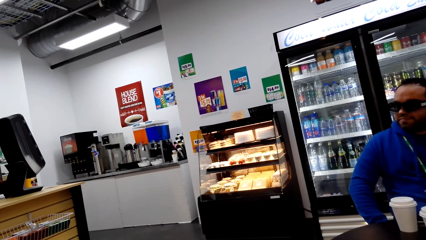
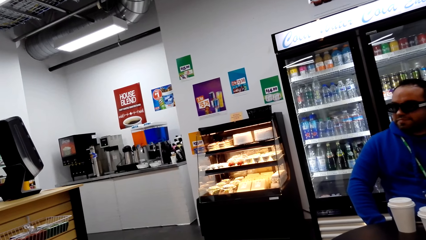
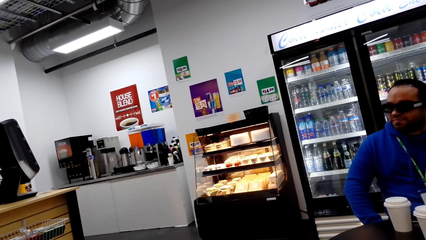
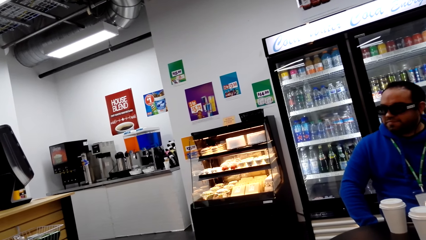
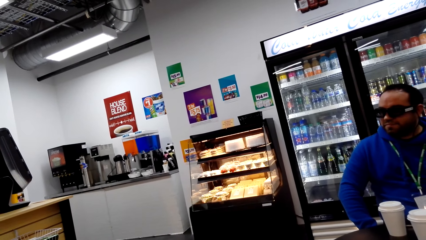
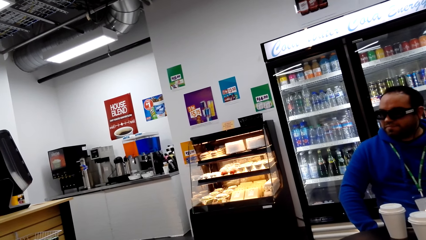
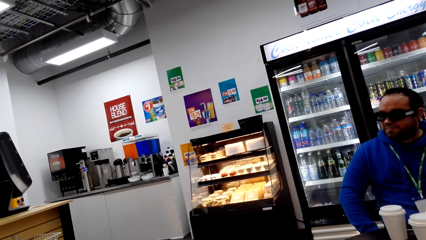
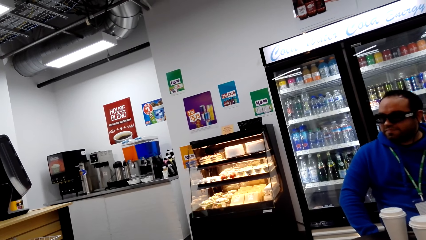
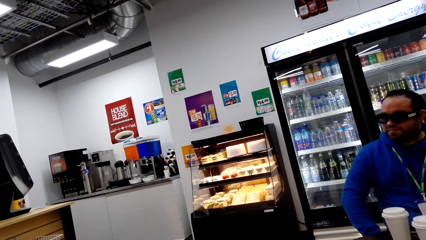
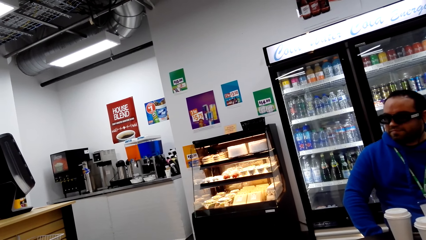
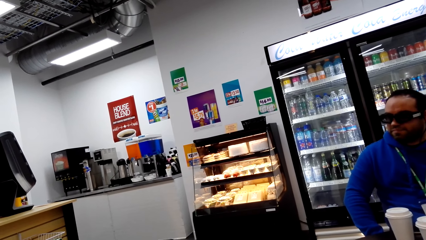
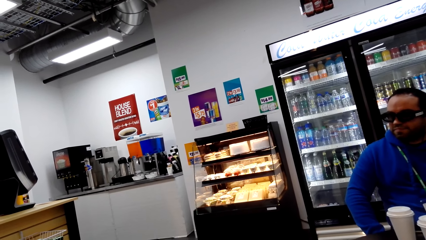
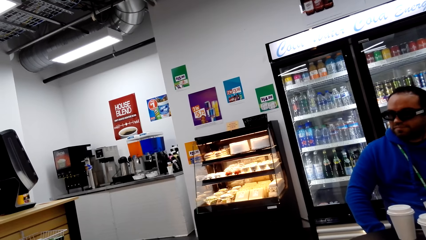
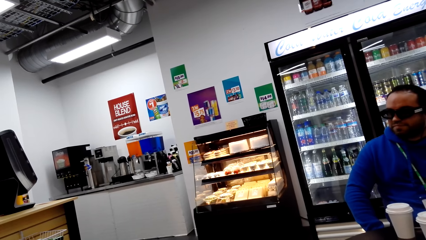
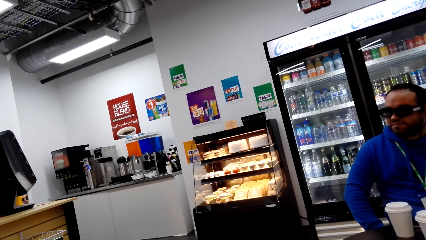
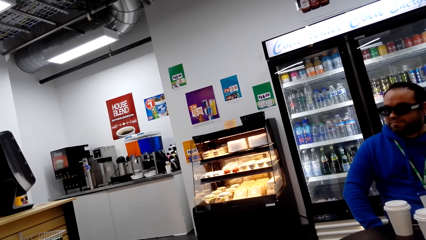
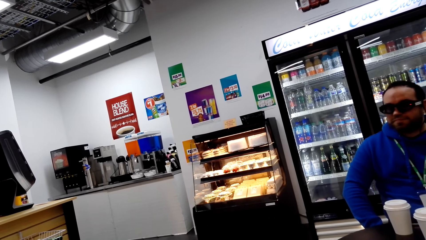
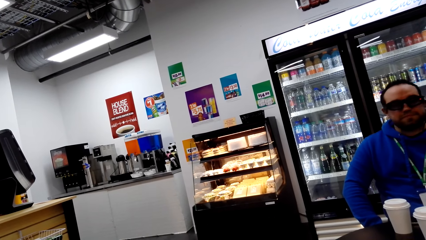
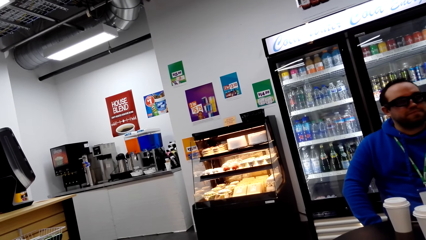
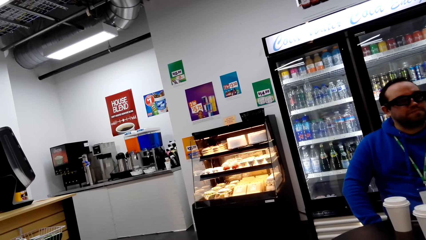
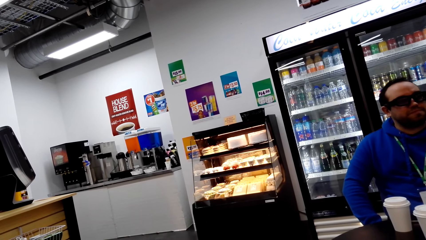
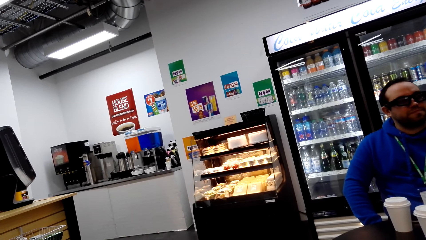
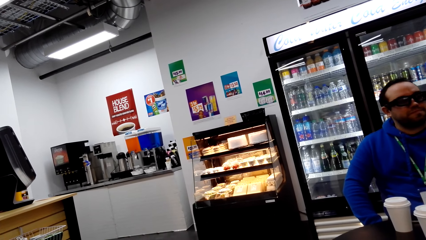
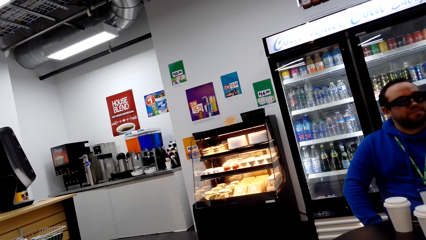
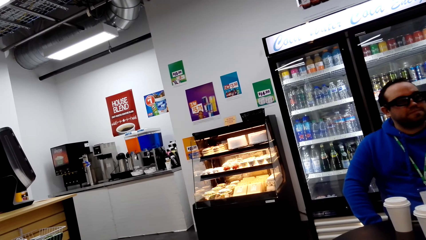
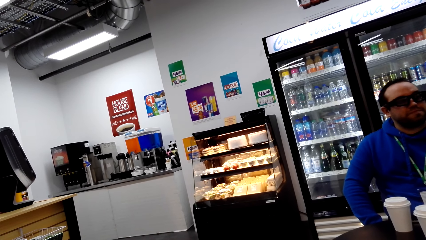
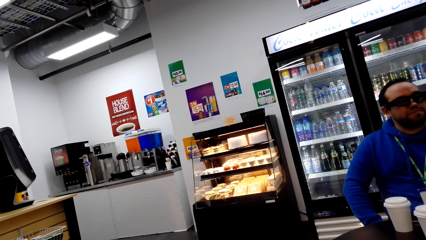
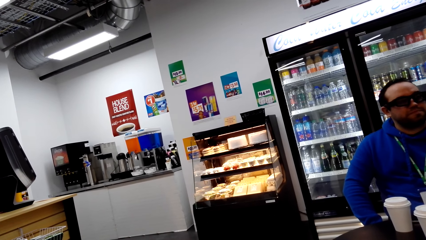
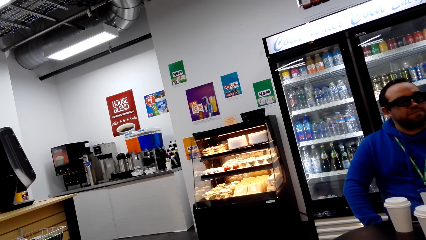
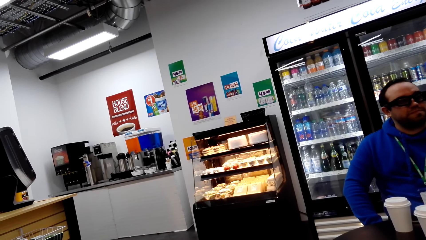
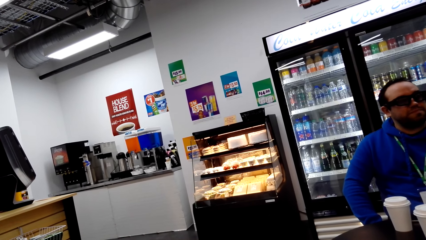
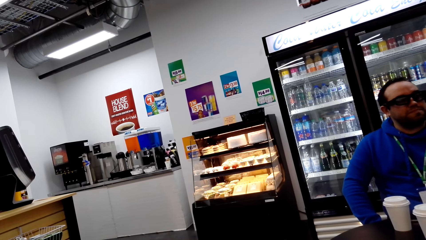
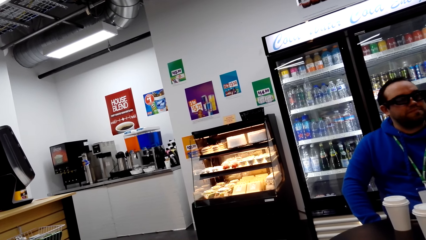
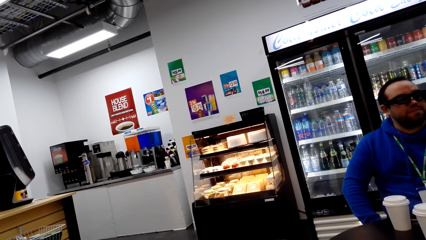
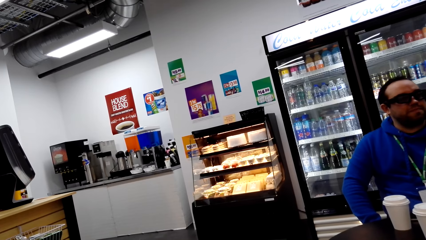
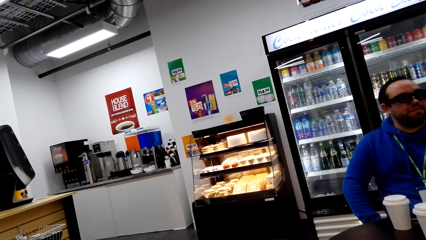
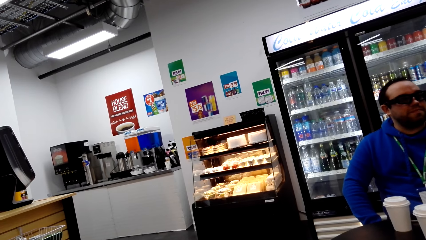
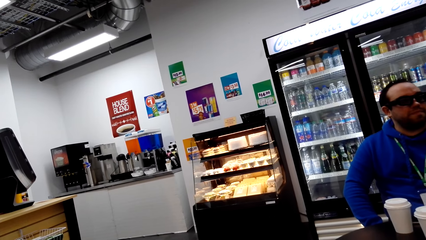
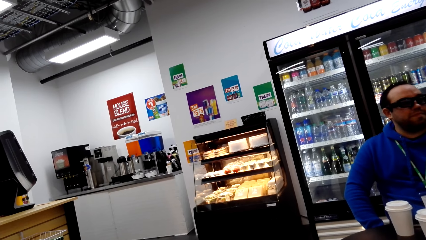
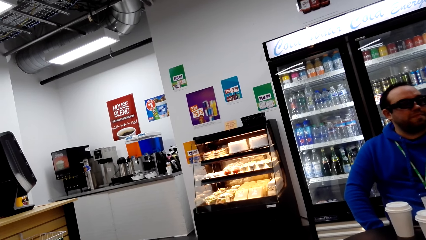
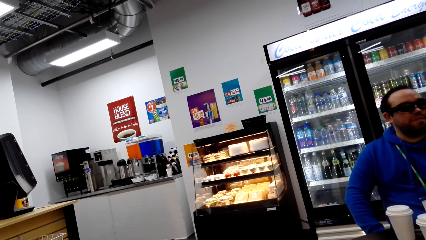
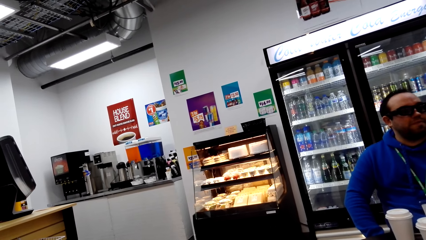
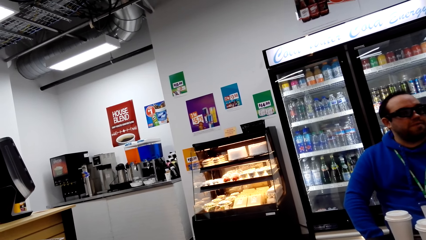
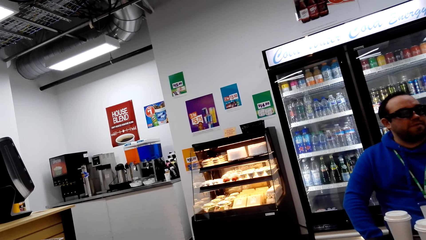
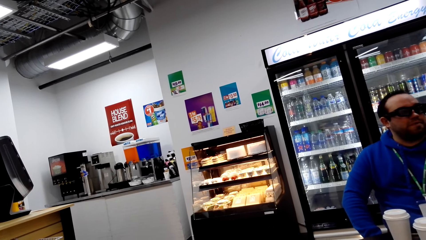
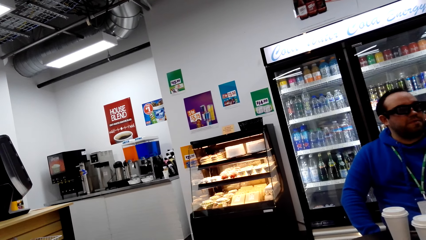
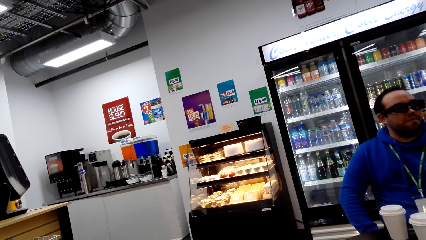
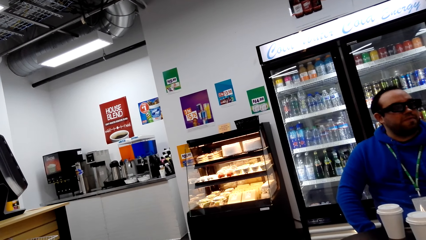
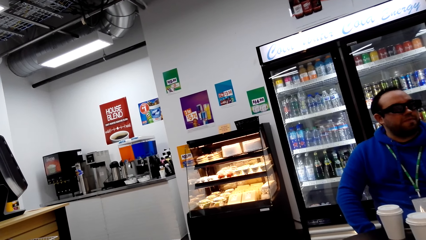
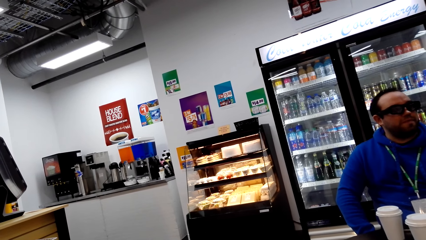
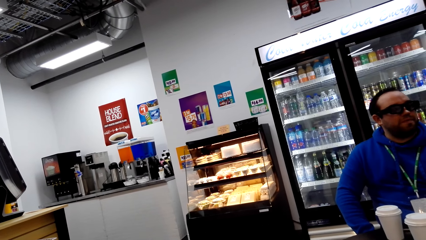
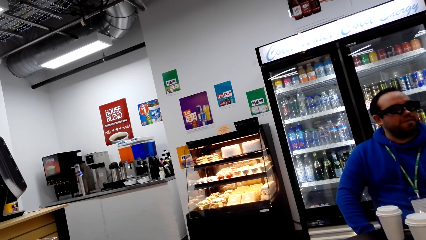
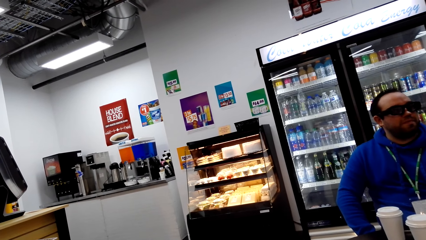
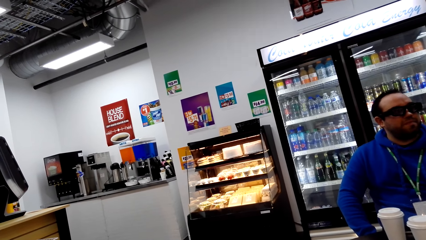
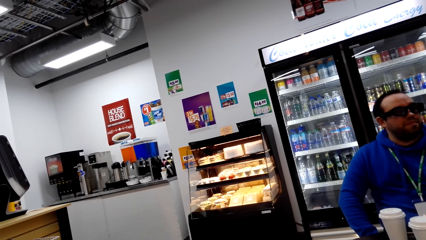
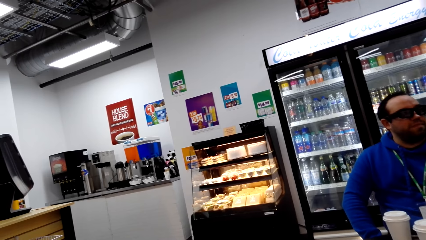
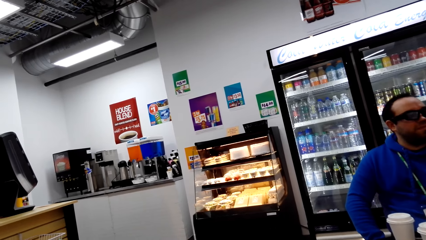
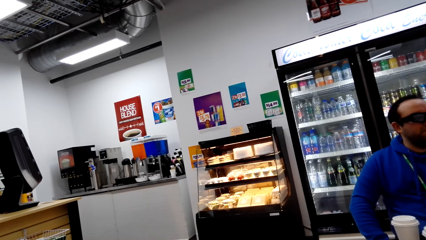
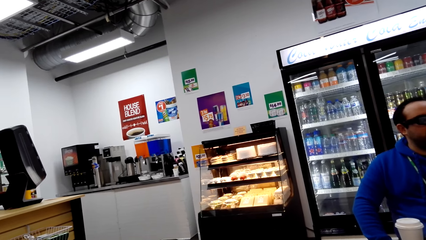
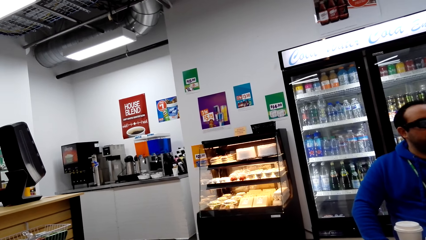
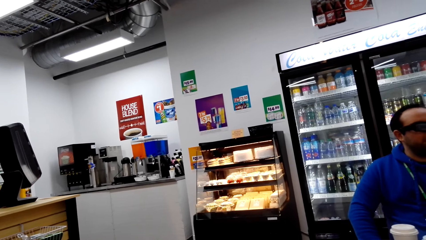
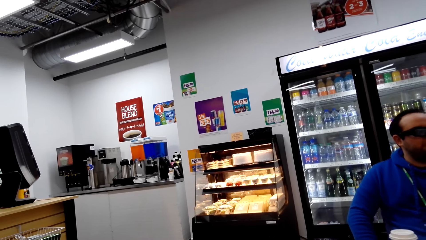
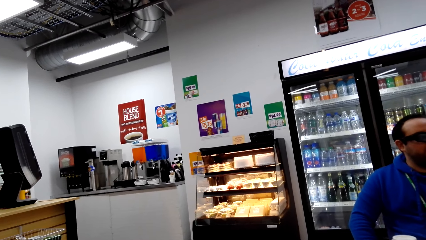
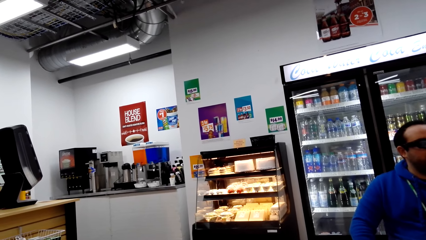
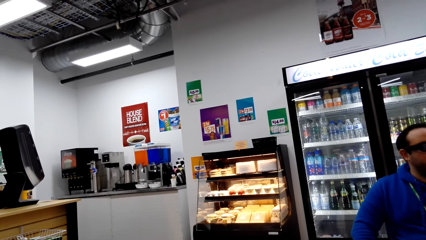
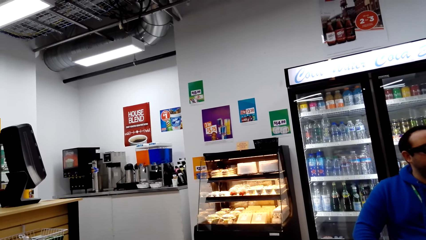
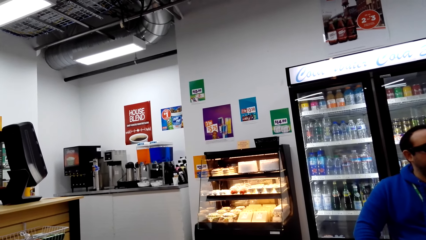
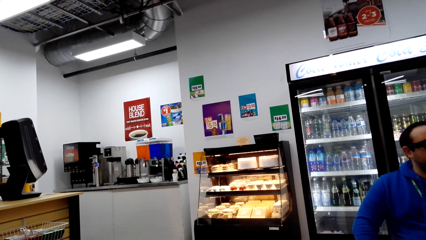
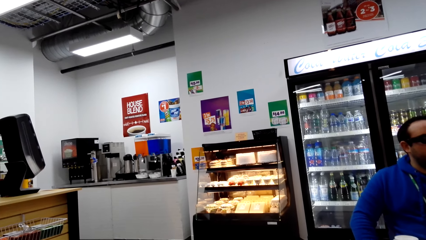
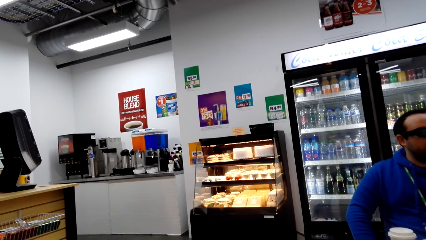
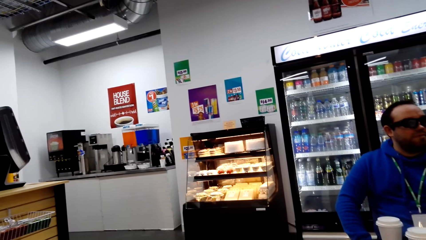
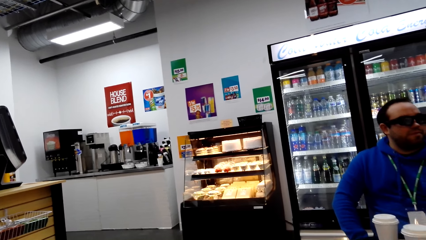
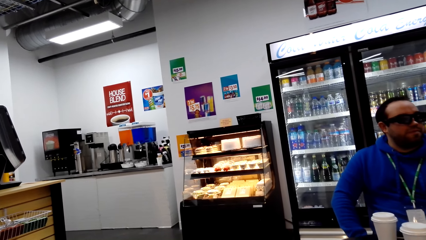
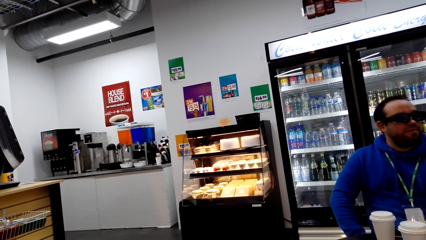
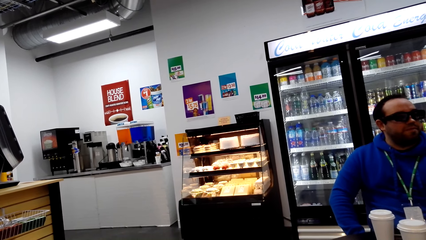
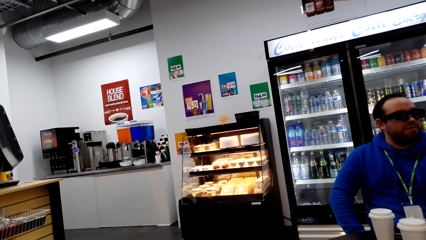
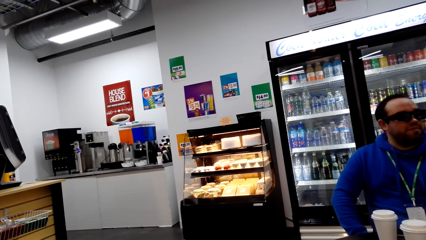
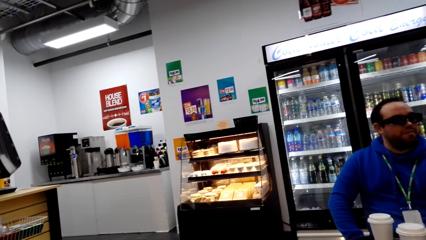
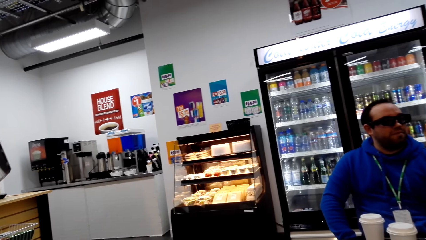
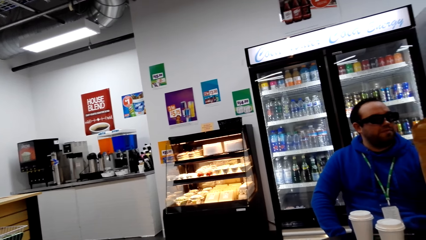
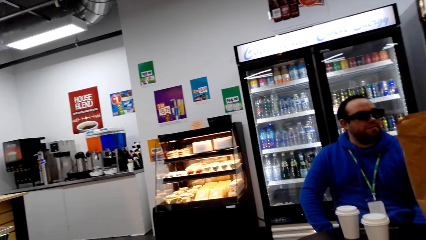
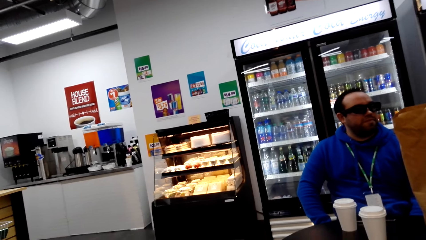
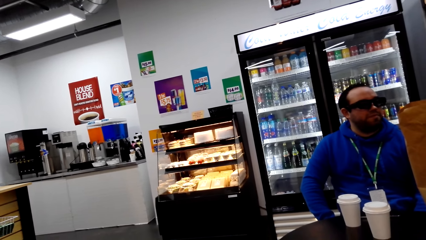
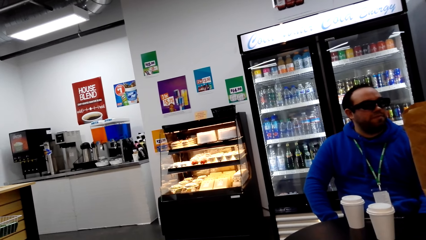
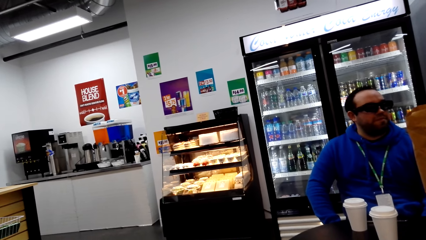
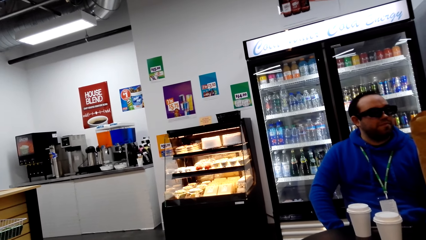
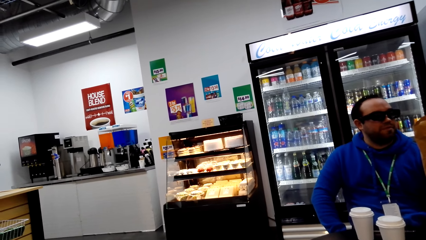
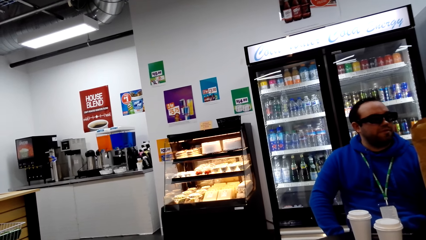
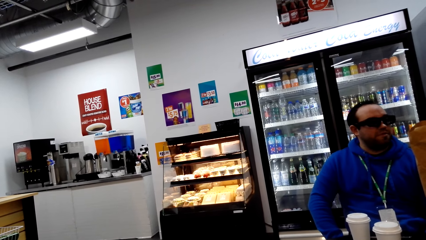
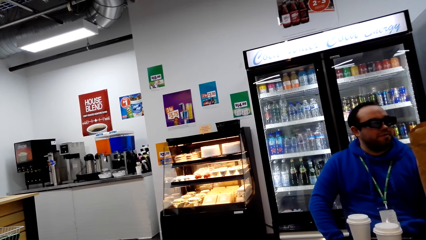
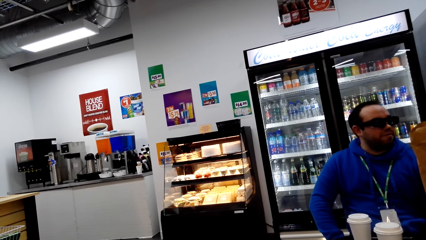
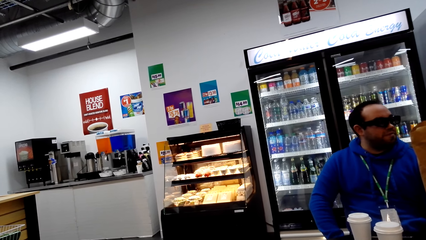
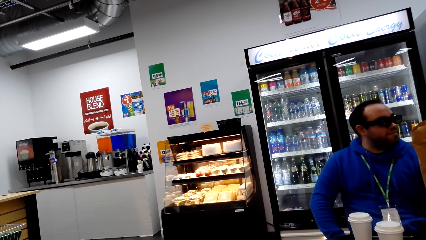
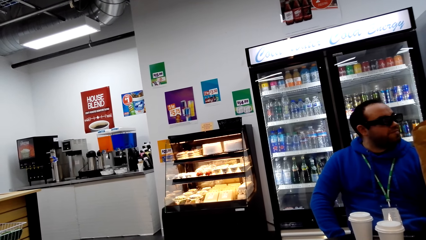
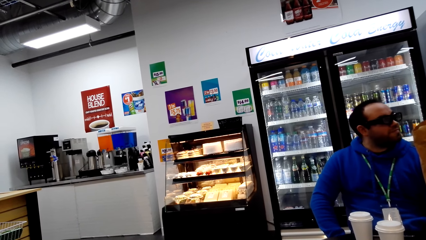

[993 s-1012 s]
The camera wearer looks around. They look around again.
